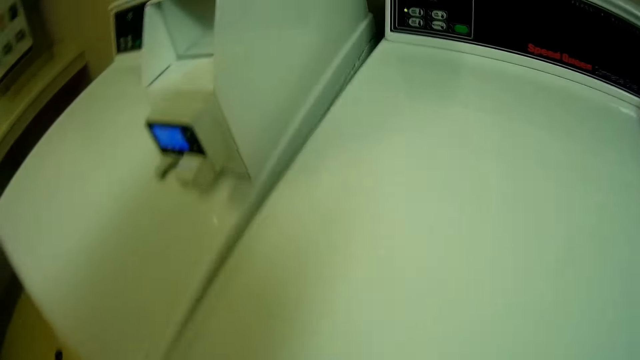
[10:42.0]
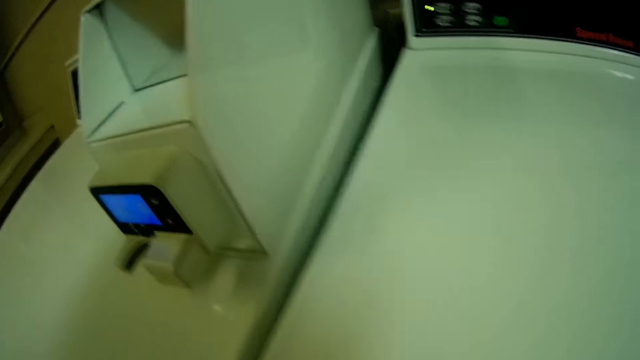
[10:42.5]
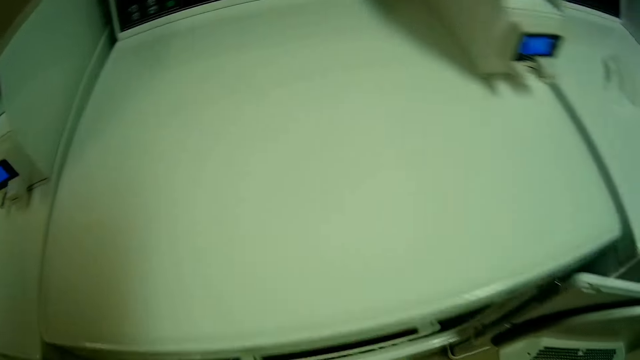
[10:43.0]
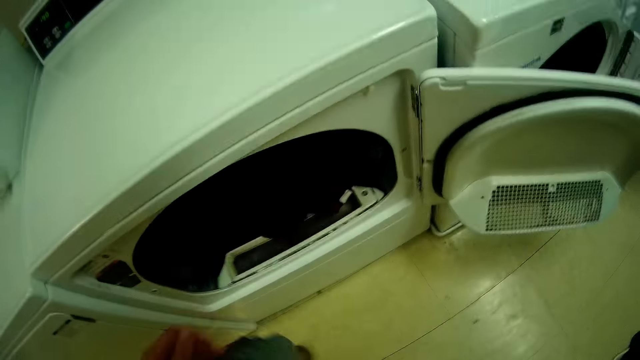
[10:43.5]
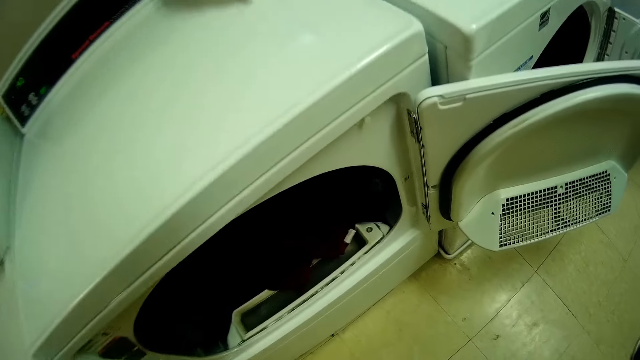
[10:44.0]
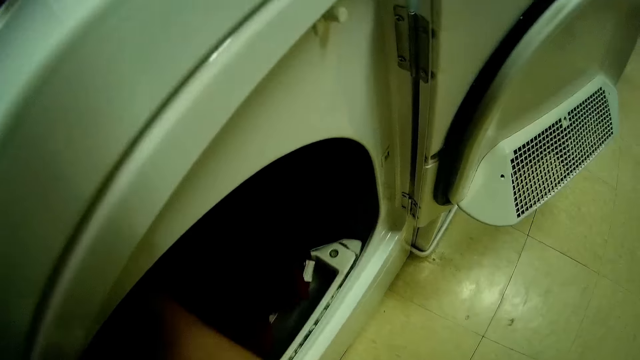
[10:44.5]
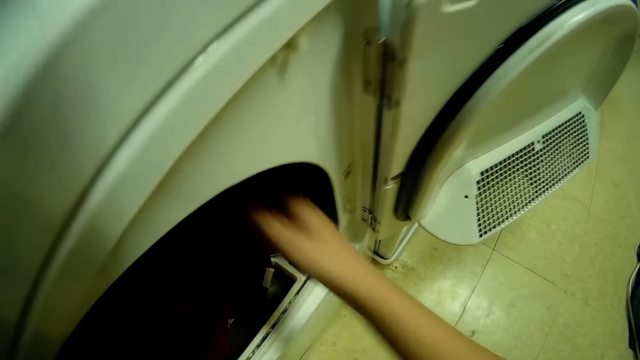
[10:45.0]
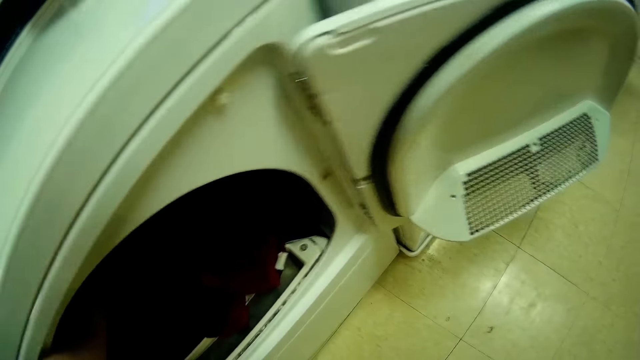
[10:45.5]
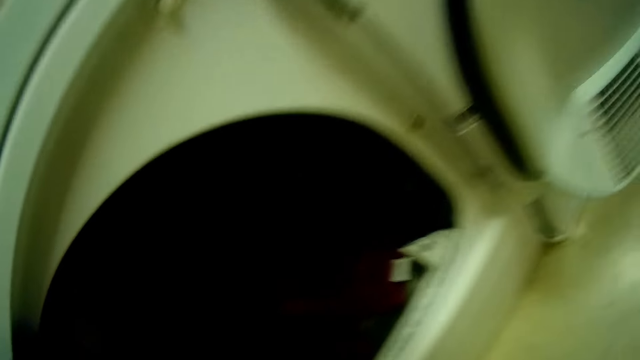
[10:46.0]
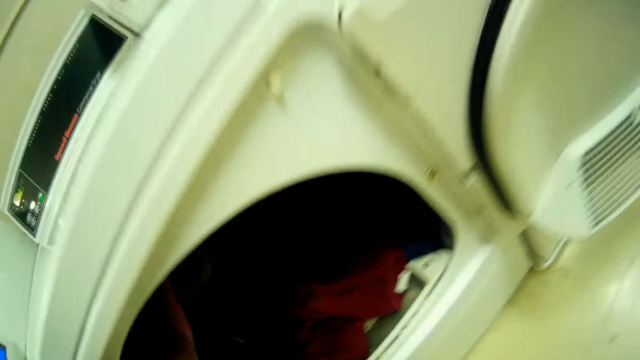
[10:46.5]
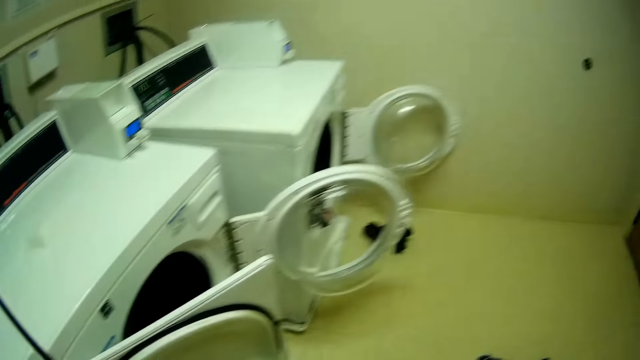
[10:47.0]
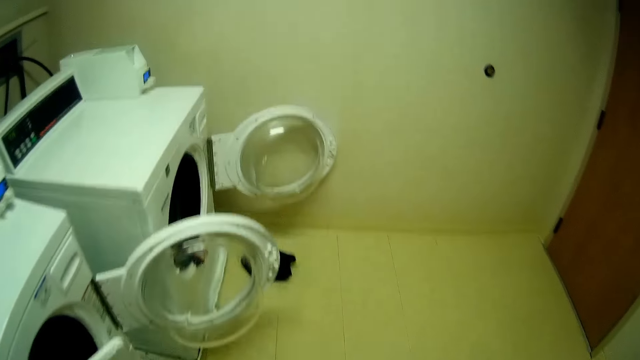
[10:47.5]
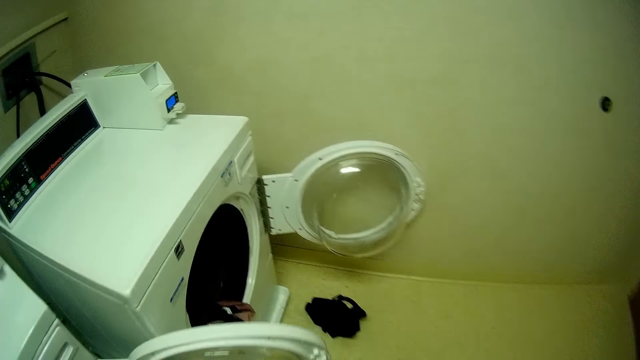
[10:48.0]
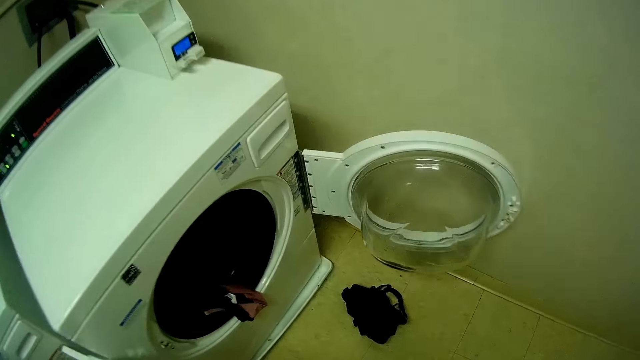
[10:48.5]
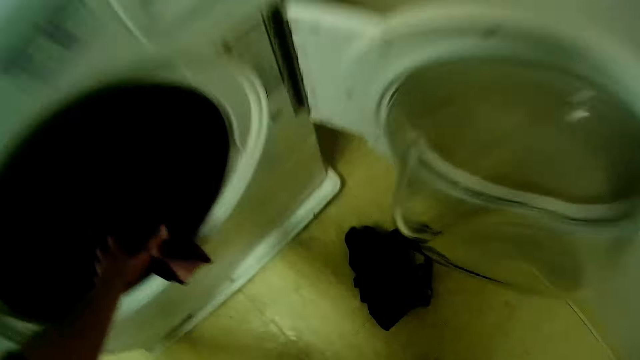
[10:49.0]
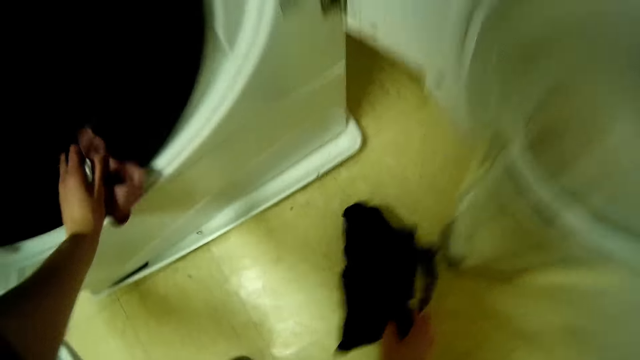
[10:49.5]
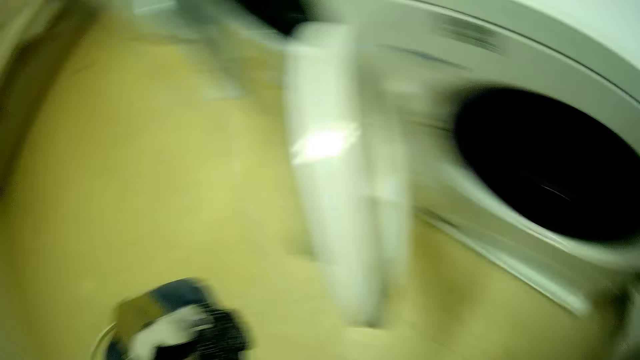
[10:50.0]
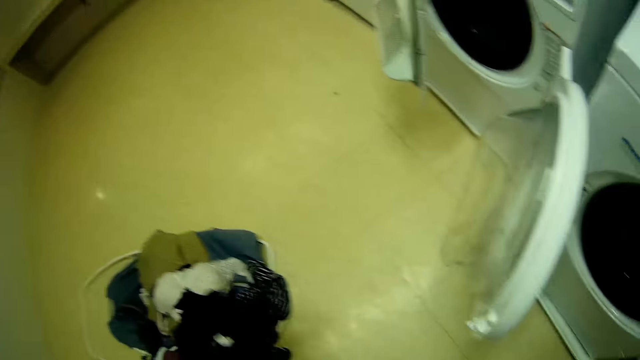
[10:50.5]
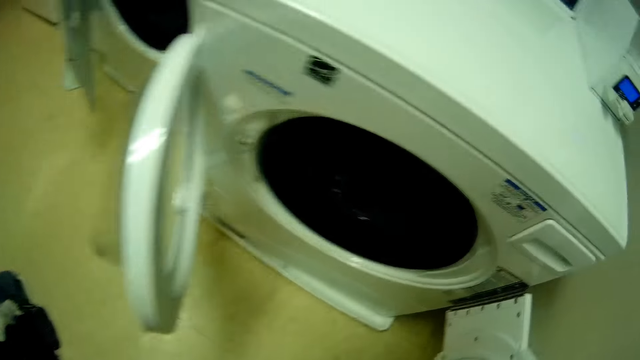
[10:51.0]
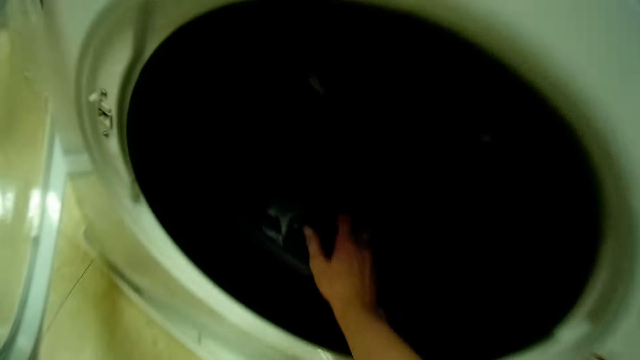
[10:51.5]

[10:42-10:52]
The camera wearer throws her clothes in the washing machine. She stares at the washing machine. She throws her clothes in the washing machine. She stares at the washing machine. She moves towards the wall. She removes her clothes from the washing machine. She picks up the cloth on the floor. She moves away from the washing machine. She throws the clothes on the pile of clothes on the floor. She turns towards the washing machine.

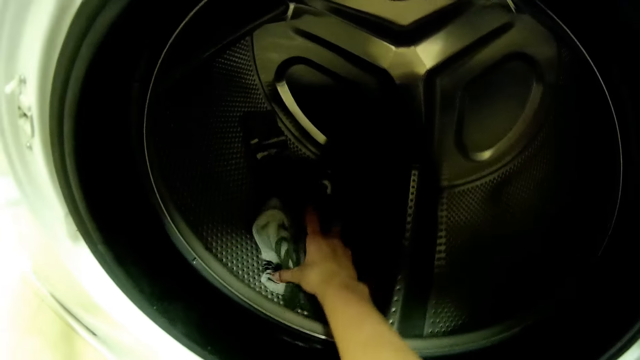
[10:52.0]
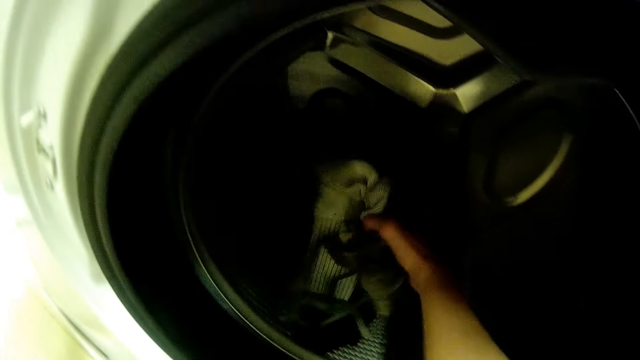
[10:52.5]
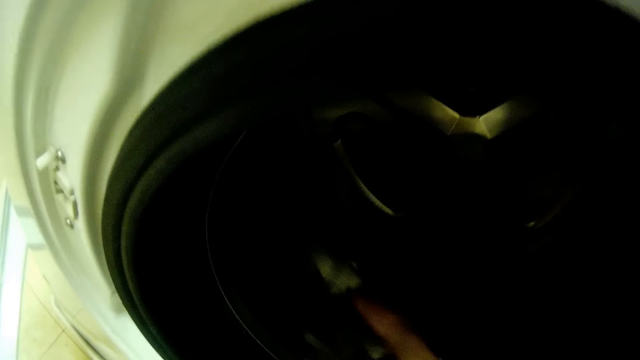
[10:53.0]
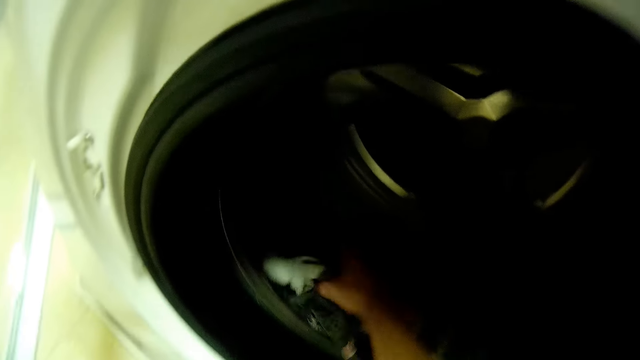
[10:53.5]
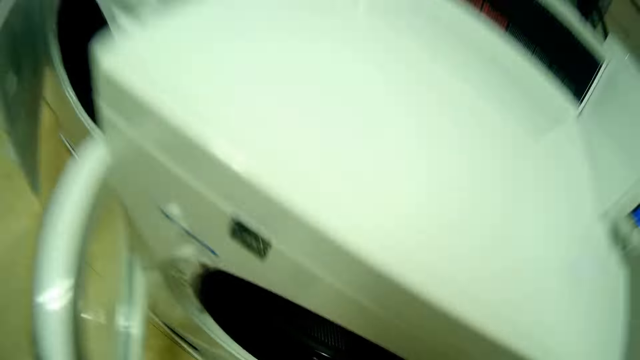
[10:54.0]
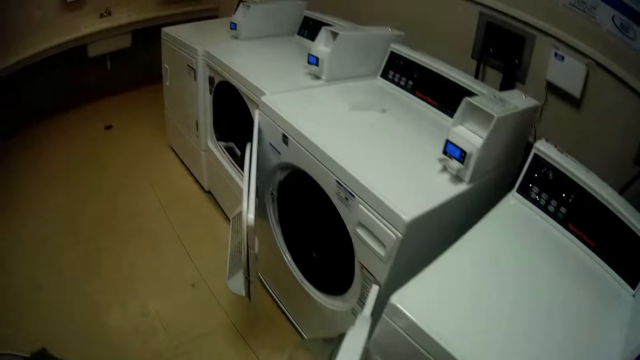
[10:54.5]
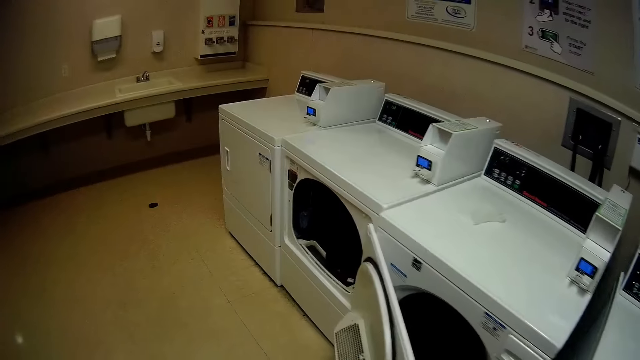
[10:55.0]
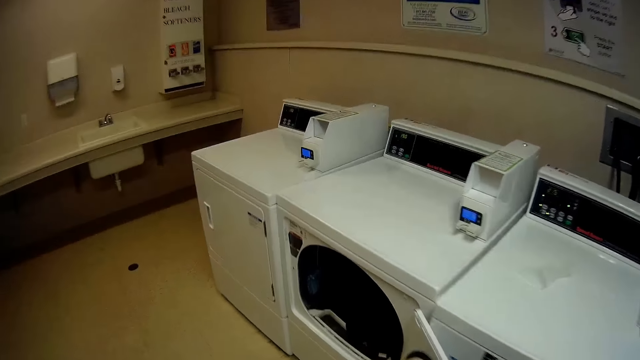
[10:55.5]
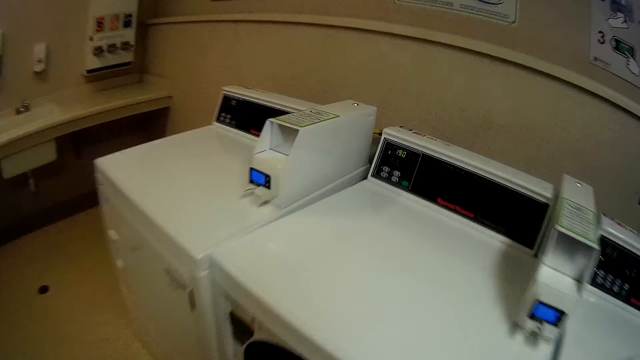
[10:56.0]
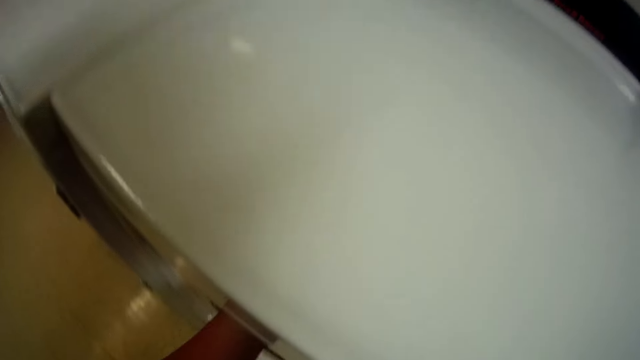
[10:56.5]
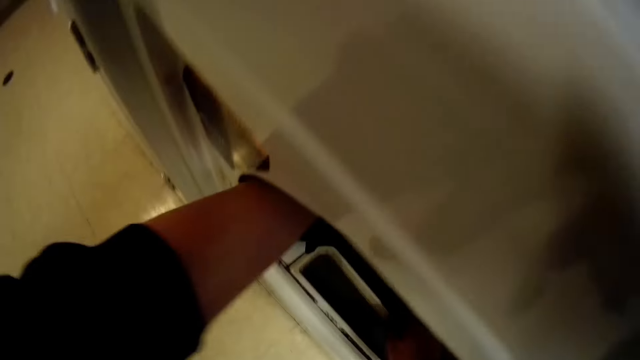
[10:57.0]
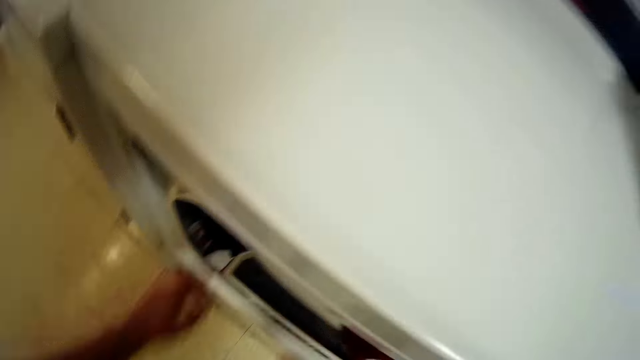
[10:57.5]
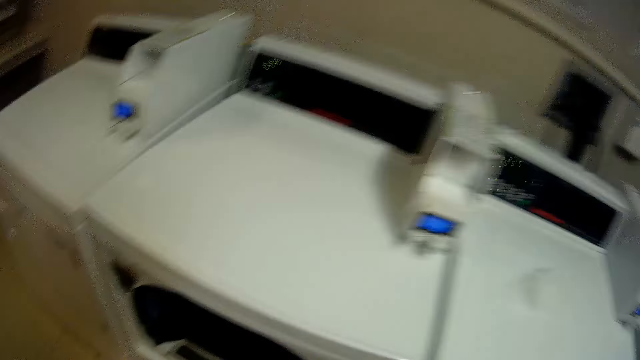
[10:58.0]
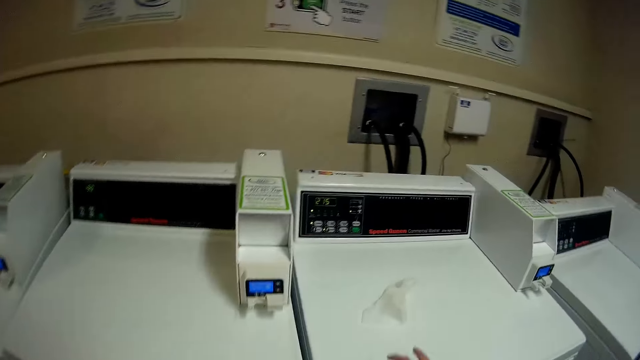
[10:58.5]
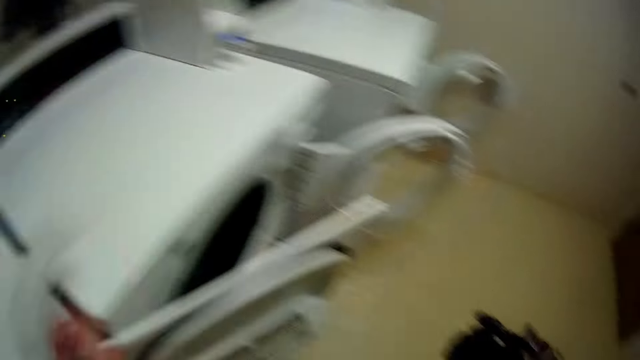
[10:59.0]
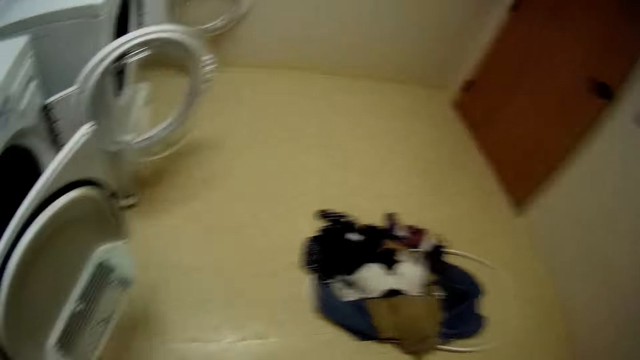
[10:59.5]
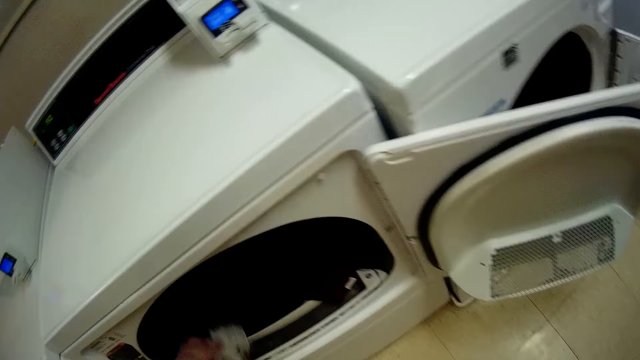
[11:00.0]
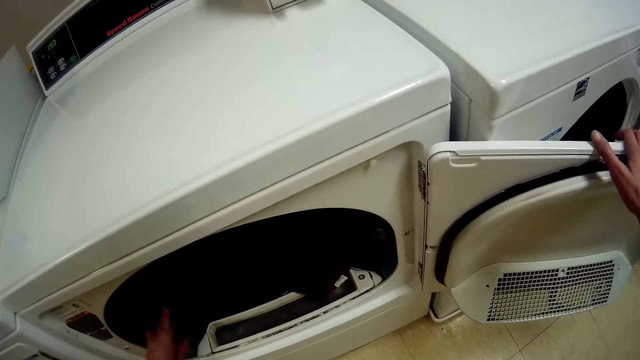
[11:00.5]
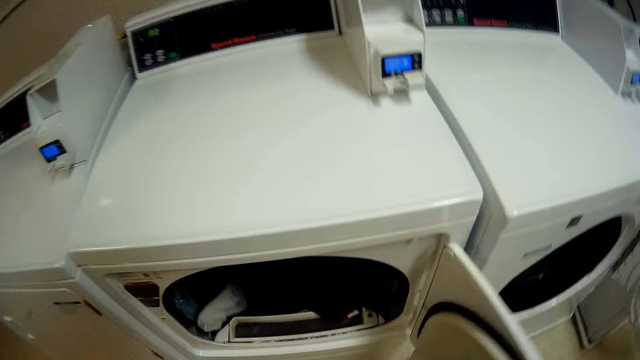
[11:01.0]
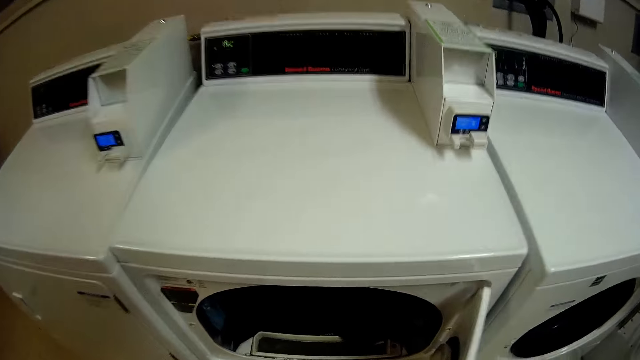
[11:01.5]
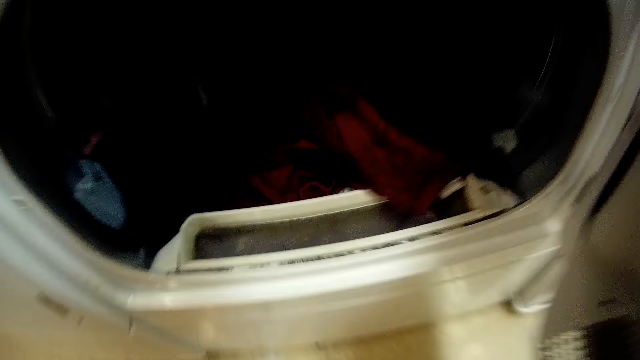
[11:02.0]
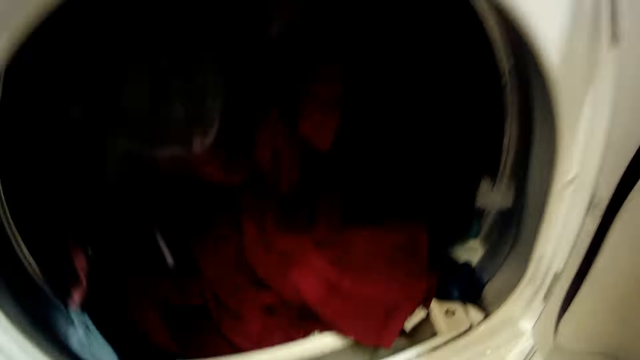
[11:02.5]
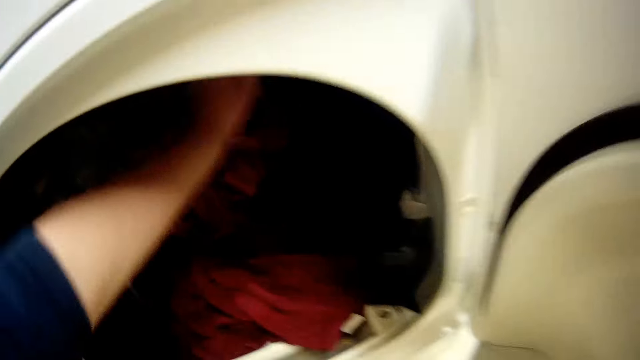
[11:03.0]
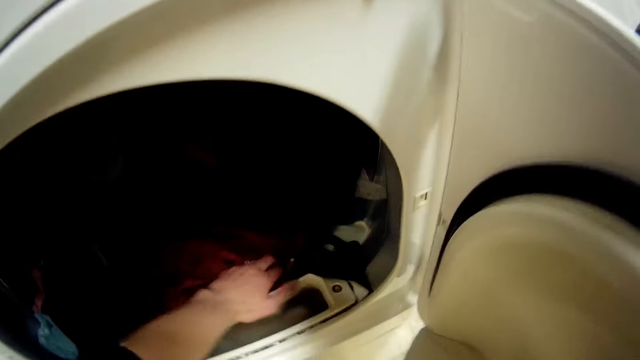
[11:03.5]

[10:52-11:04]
The camera wearer removes her clothes from the washing machine. She walks towards another washing machine. She throws her clothes in the washing machine. She picks up a piece of cloth on the machine. She looks around. She throws the cloth in the washing machine. She closes the washing machine. She picks up another piece of cloth on the floor. She throws the cloth in the washing machine.
